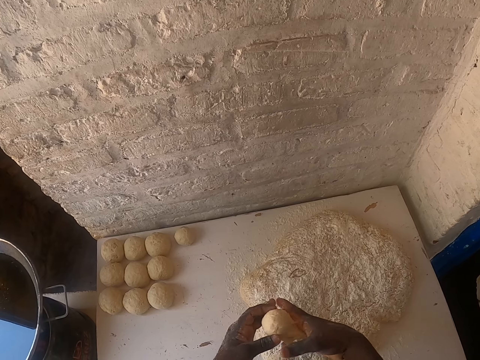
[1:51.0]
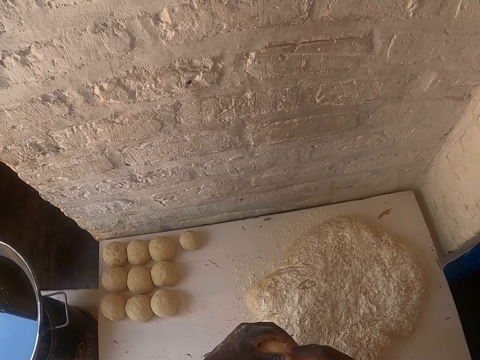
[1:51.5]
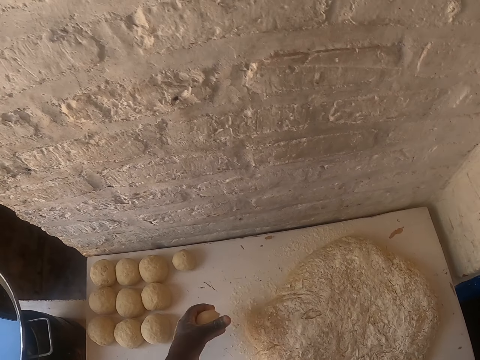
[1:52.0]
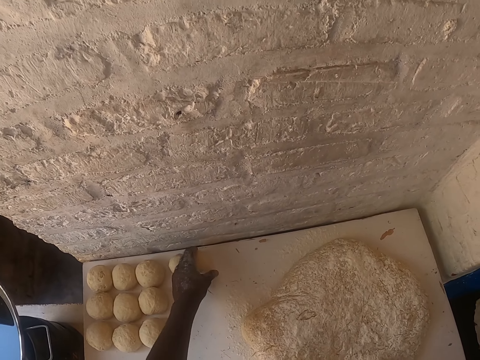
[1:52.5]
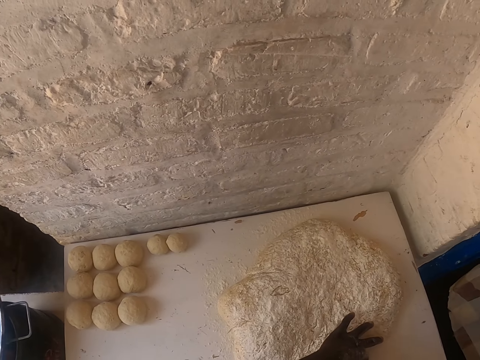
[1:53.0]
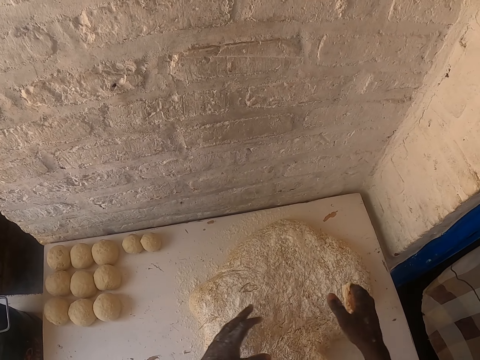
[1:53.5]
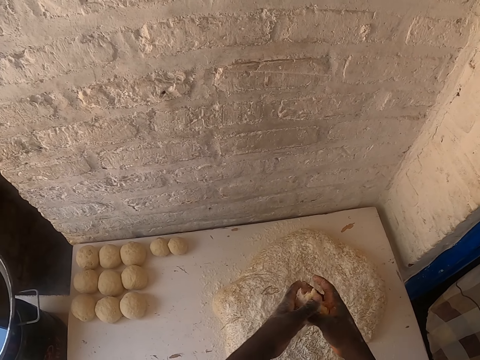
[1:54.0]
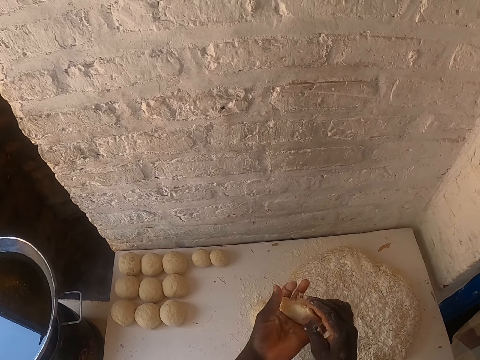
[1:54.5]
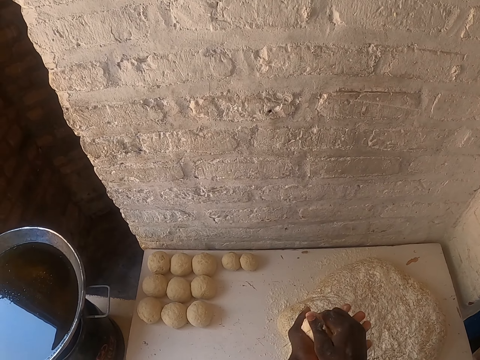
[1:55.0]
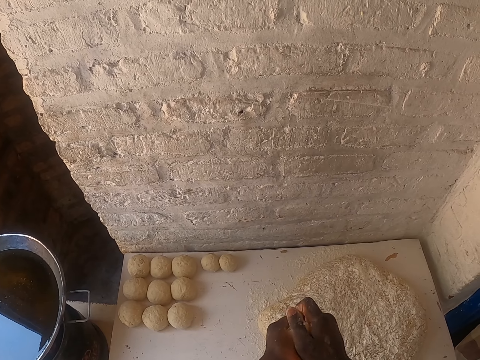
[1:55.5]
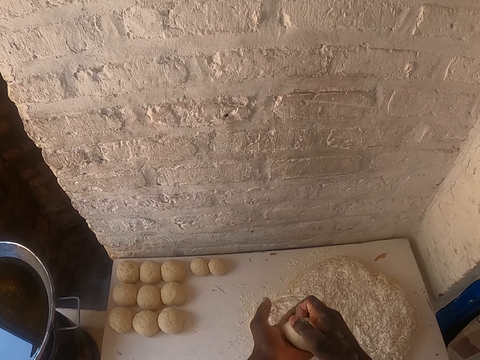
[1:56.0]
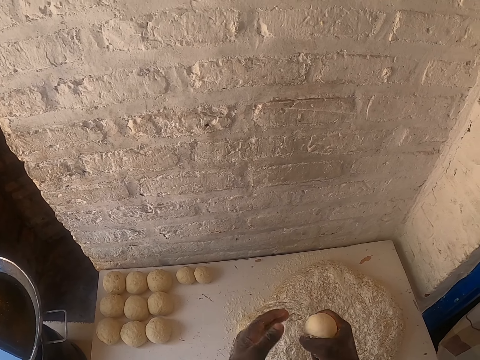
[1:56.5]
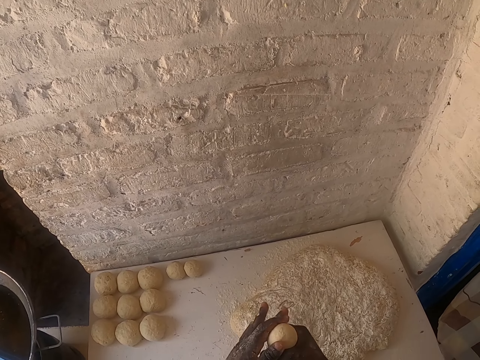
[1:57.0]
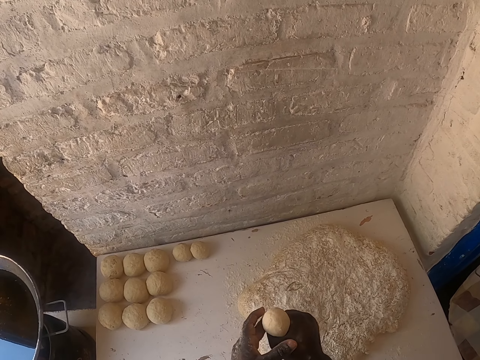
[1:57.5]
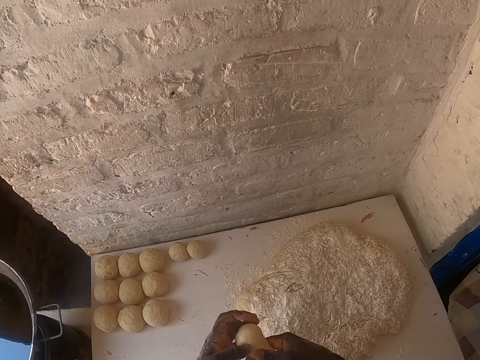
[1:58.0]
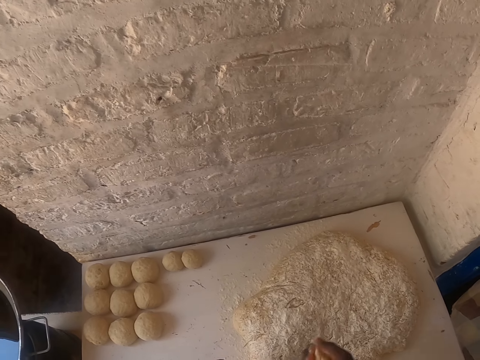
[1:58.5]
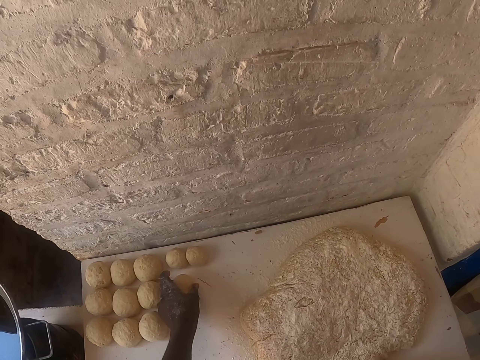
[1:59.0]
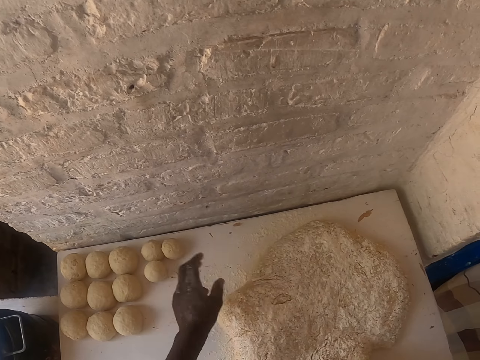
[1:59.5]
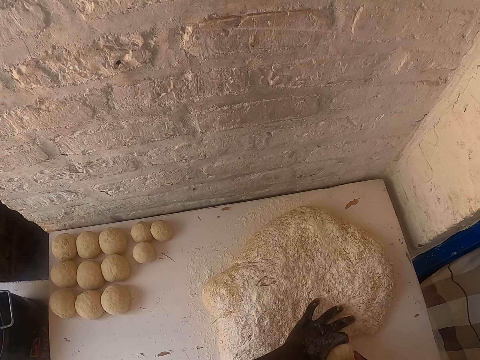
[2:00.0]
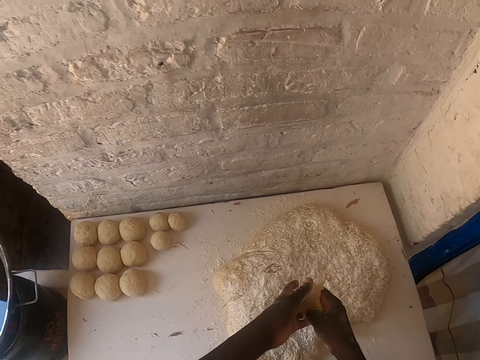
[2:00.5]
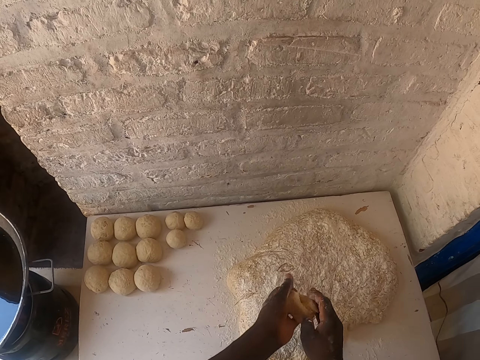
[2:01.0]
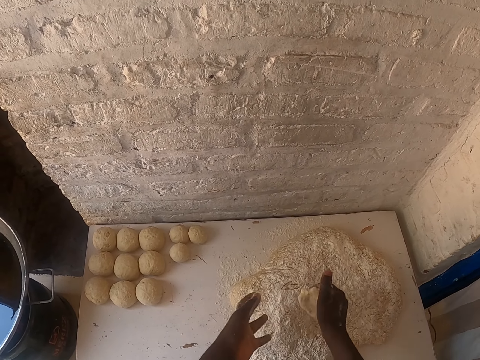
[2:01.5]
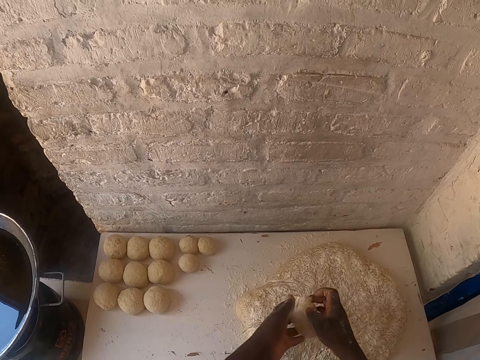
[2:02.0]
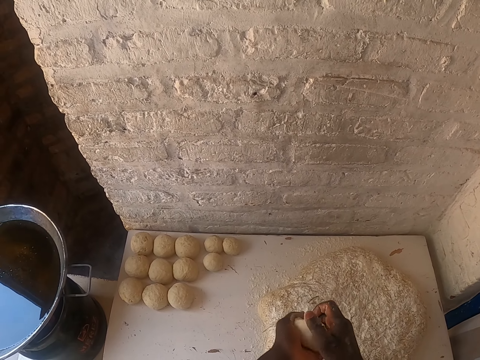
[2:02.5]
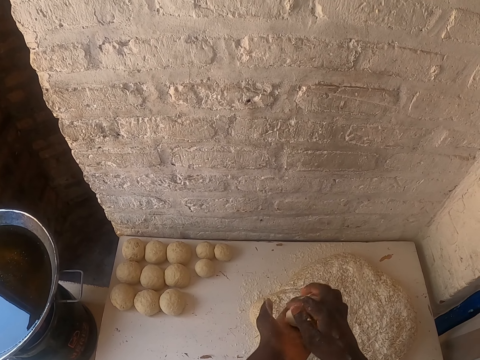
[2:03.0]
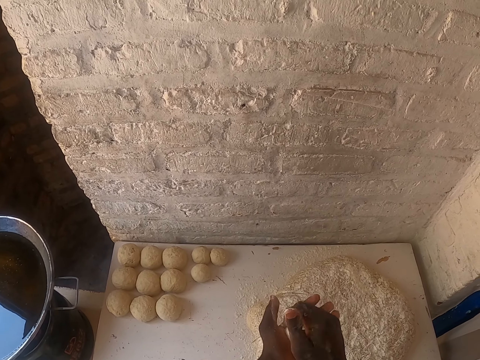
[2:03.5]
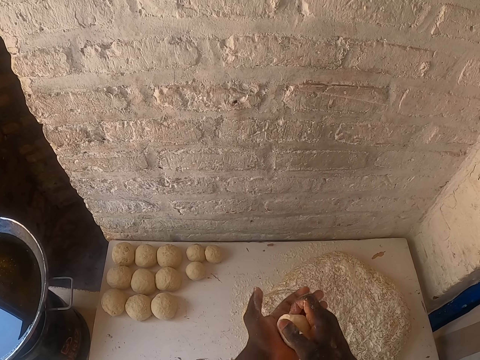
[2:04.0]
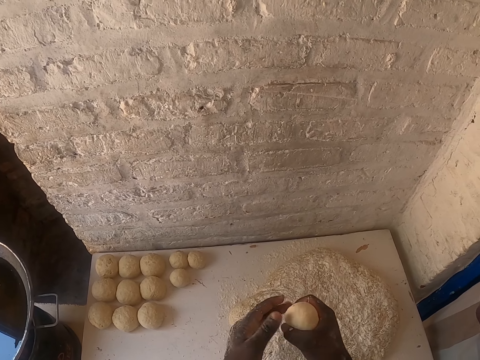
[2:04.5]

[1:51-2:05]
The camera wearer cuts the dough. They place the dough on the table. They cut the dough with the hand. They shape the dough. They cut the dough. They place the dough on the table. They cut the dough with the hand. They shape the dough.

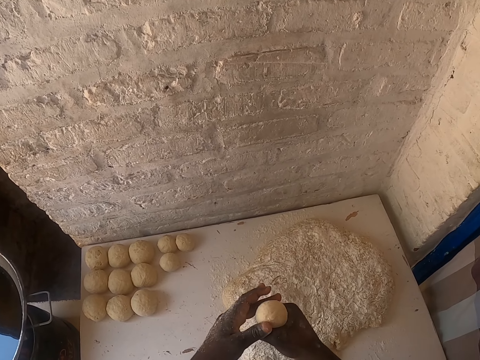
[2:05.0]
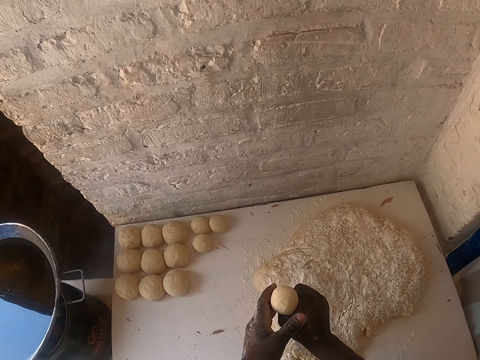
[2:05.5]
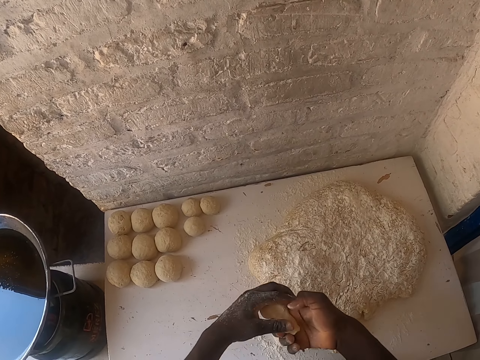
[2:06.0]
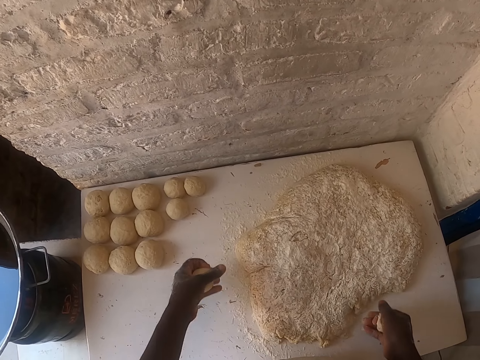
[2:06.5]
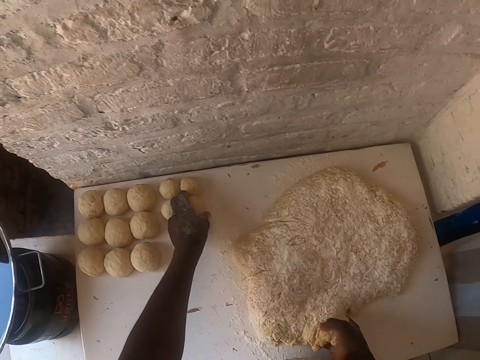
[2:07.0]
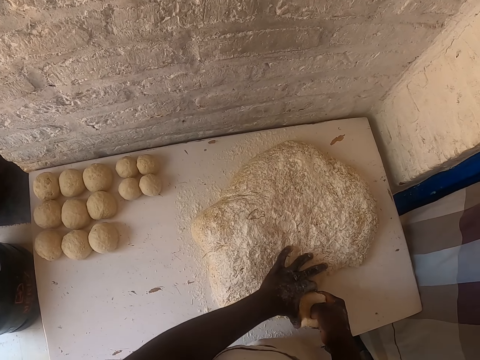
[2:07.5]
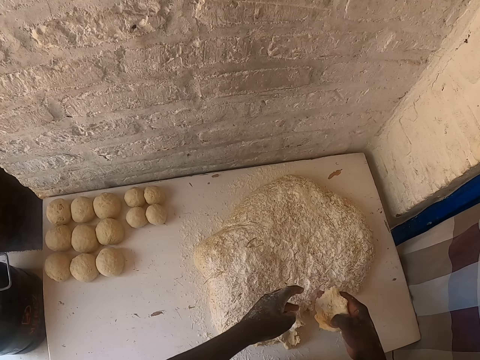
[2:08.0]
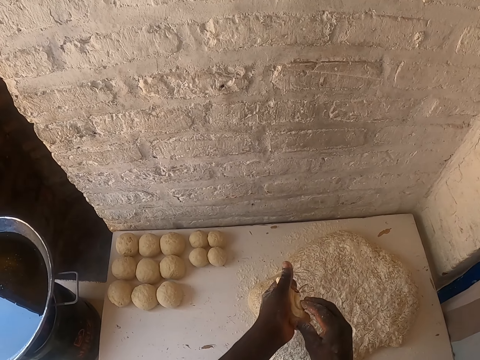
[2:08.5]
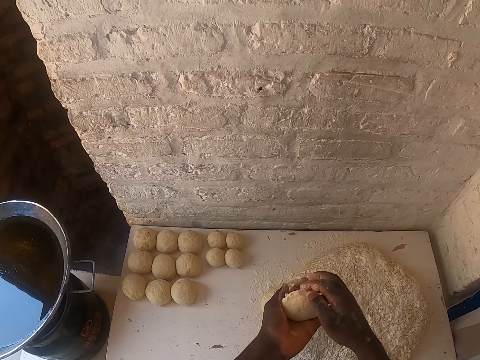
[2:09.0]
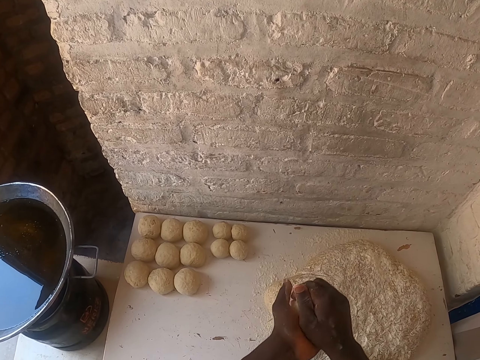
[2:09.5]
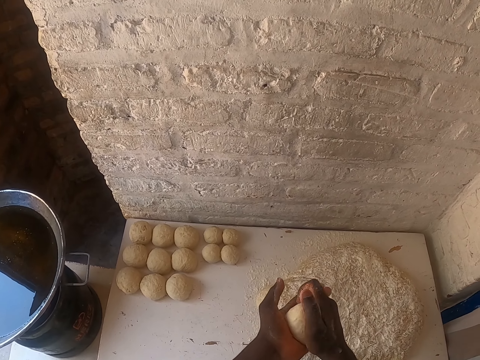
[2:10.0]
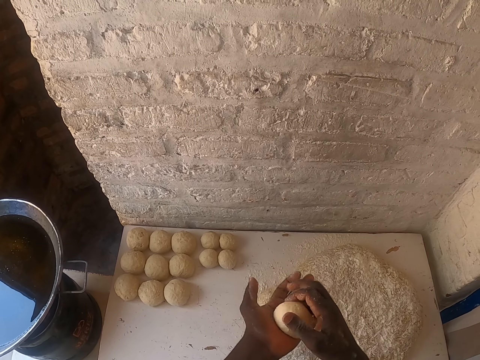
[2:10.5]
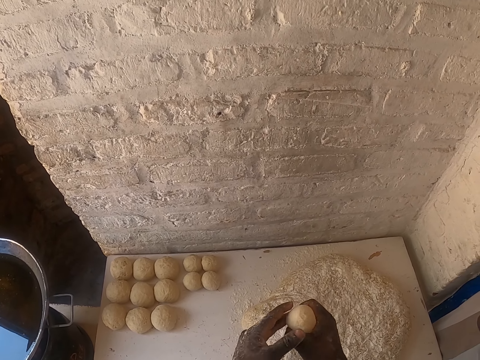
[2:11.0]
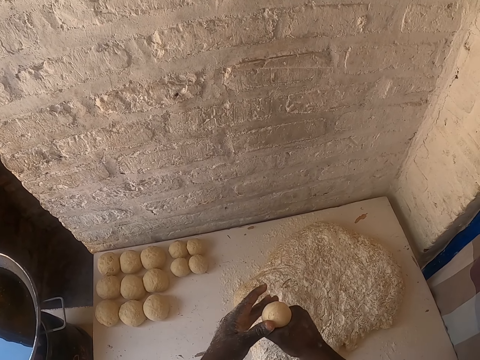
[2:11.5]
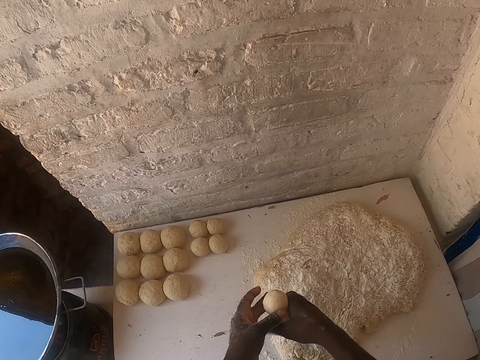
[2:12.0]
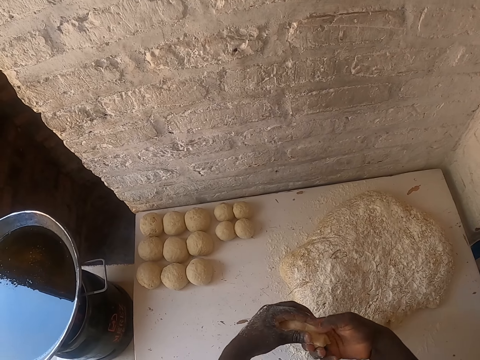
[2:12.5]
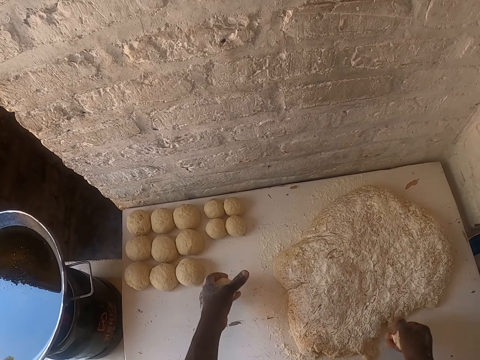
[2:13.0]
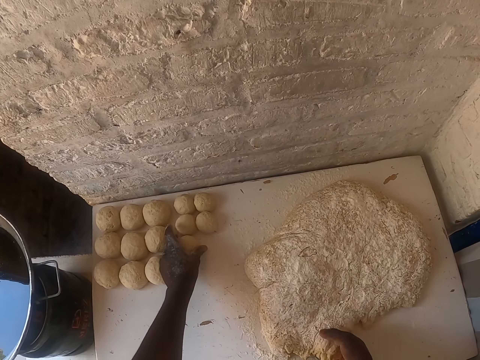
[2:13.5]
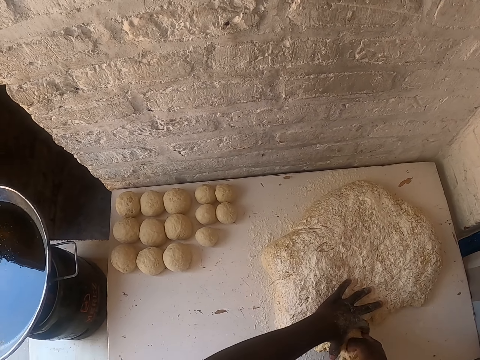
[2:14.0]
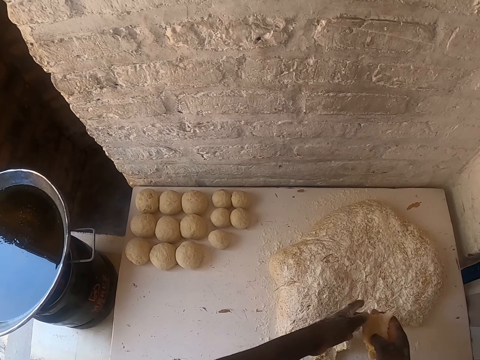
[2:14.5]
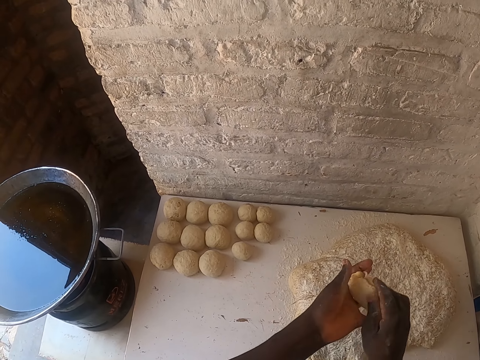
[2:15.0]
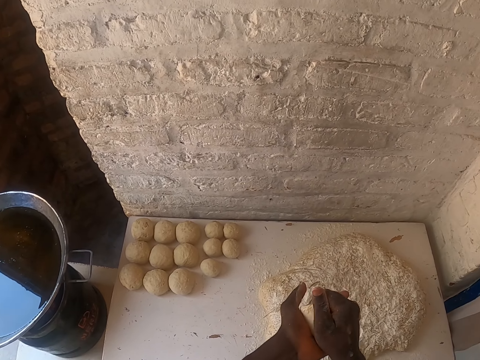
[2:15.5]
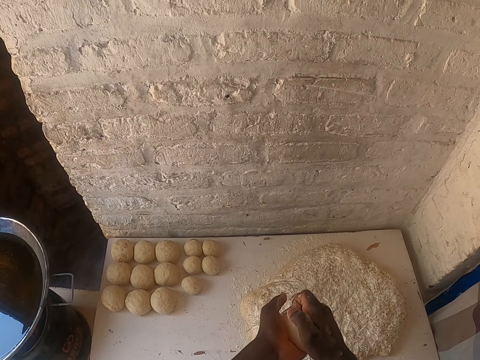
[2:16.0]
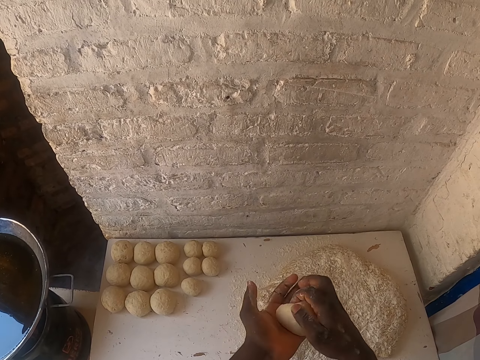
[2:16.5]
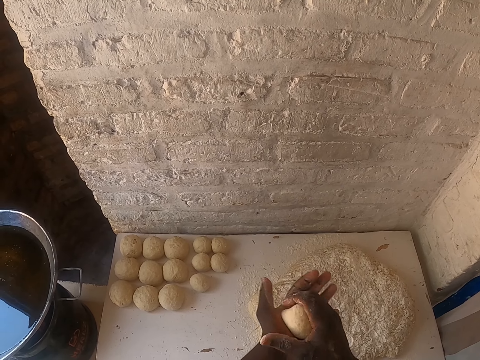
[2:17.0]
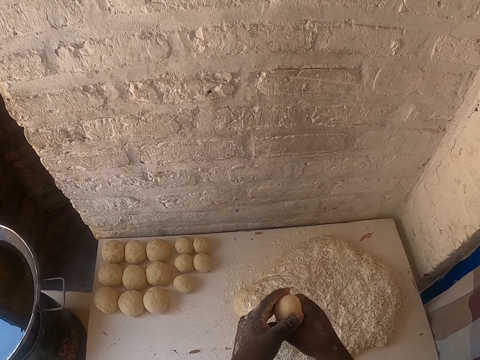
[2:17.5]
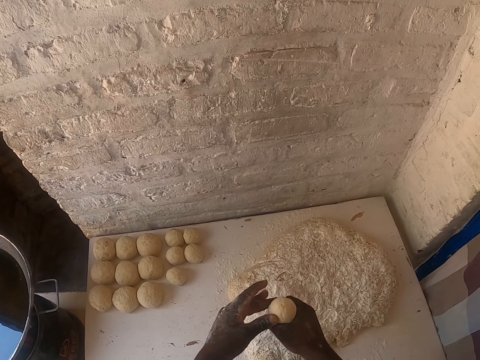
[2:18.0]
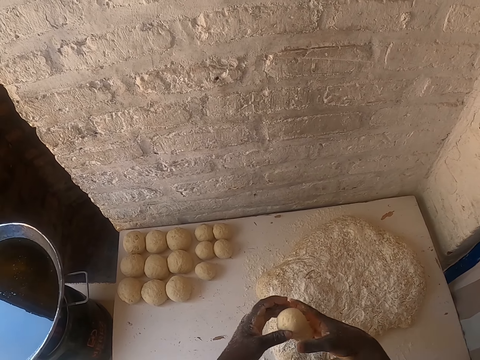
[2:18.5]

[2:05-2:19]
The camera wearer cuts the dough. They place the dough on the table. They cut the dough with the hand. They shape the dough. They cut the dough. They place the dough on the table. They cut the dough with the hand. They shape the dough.
